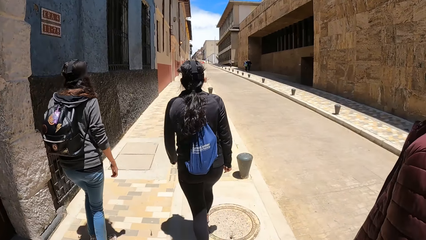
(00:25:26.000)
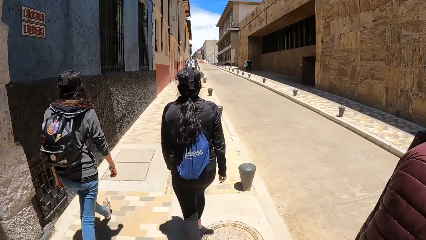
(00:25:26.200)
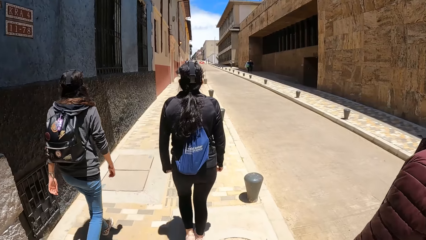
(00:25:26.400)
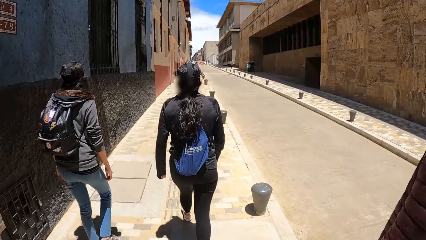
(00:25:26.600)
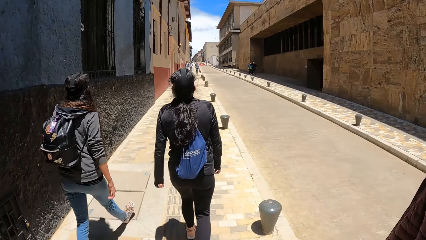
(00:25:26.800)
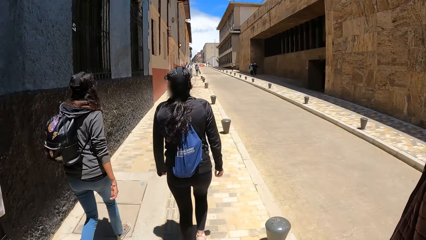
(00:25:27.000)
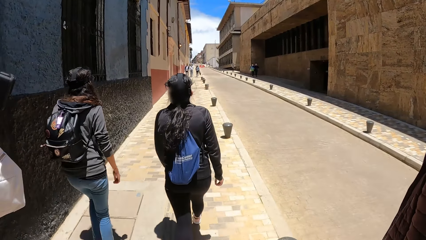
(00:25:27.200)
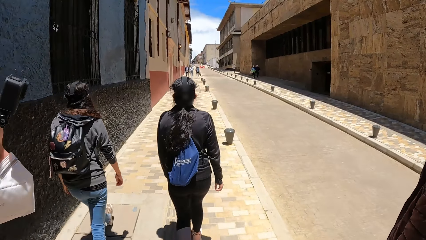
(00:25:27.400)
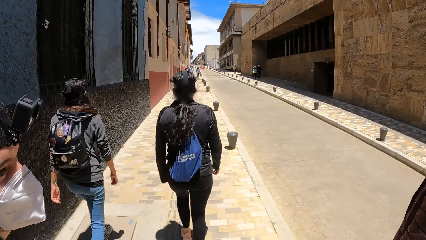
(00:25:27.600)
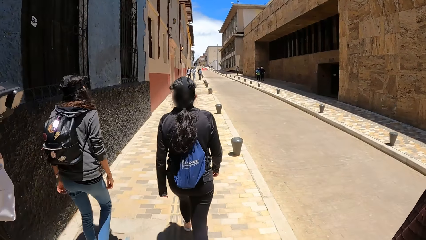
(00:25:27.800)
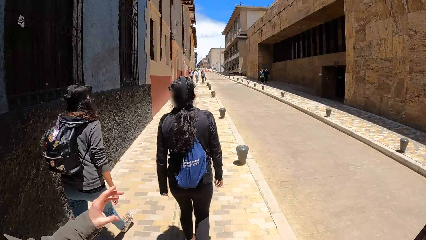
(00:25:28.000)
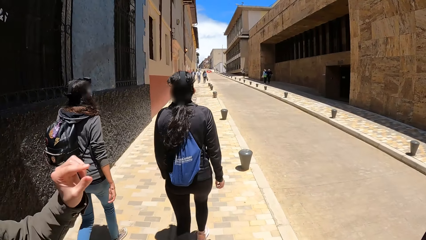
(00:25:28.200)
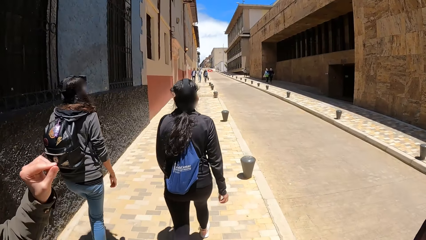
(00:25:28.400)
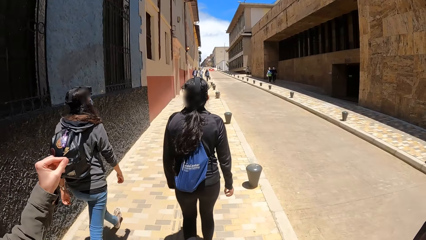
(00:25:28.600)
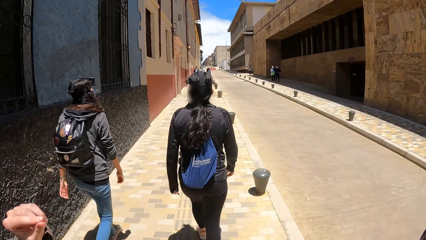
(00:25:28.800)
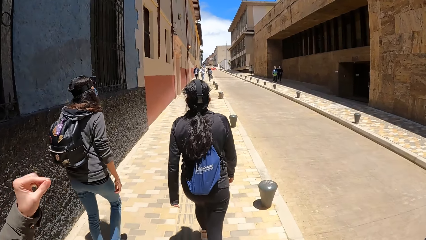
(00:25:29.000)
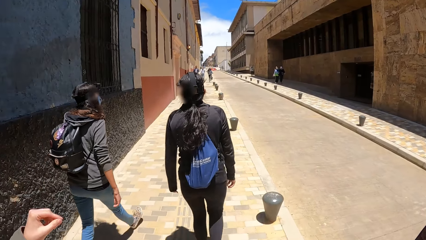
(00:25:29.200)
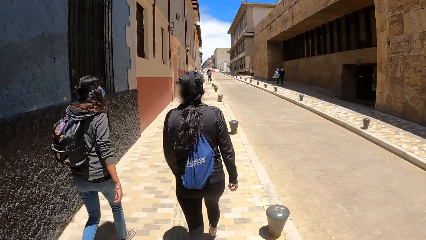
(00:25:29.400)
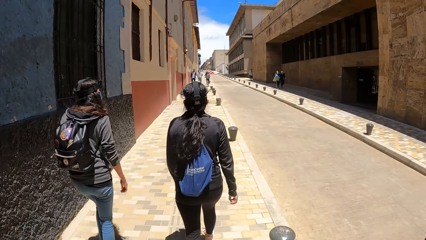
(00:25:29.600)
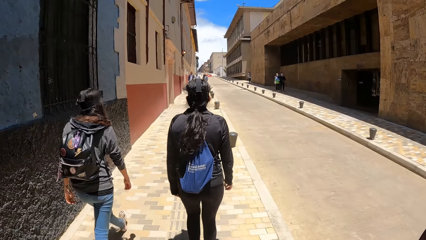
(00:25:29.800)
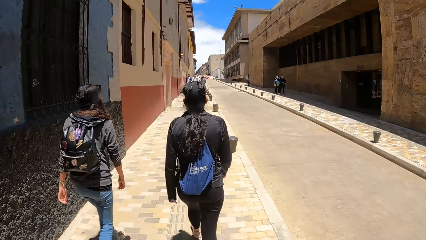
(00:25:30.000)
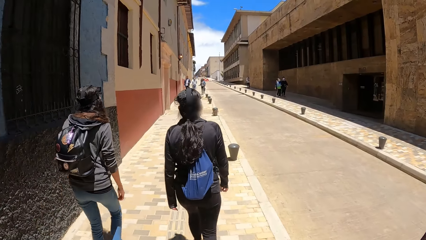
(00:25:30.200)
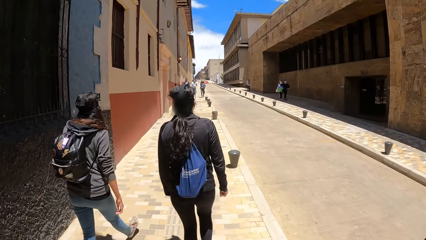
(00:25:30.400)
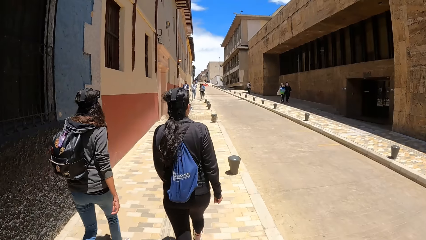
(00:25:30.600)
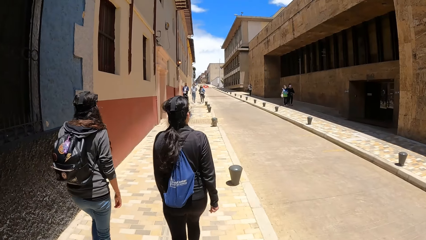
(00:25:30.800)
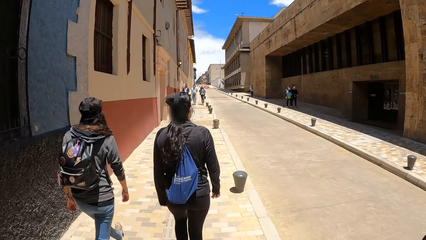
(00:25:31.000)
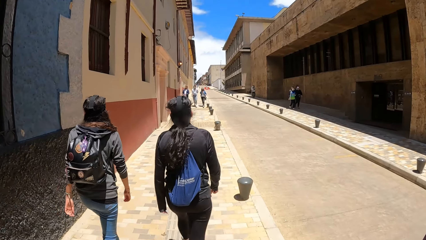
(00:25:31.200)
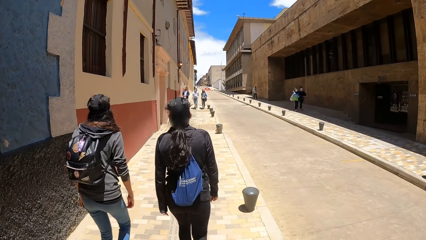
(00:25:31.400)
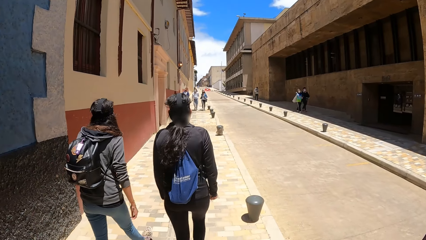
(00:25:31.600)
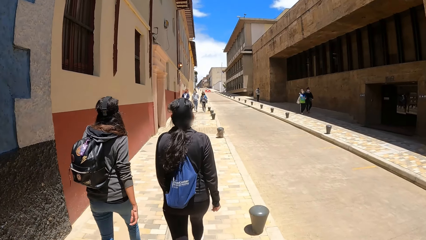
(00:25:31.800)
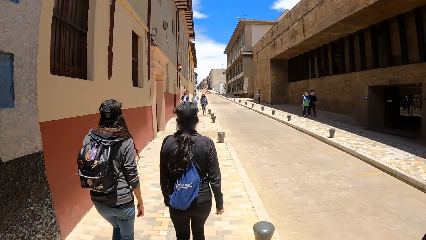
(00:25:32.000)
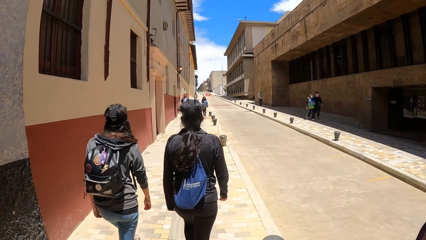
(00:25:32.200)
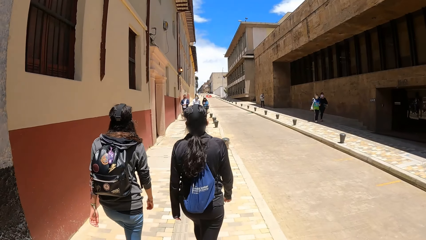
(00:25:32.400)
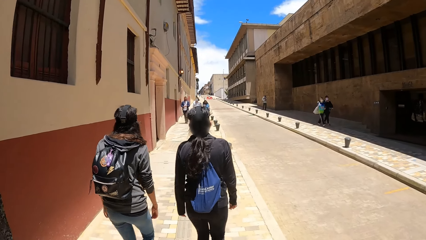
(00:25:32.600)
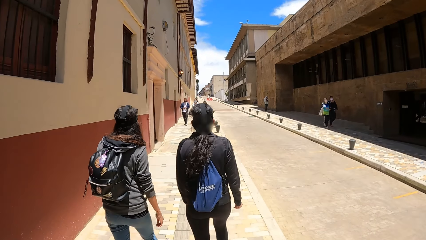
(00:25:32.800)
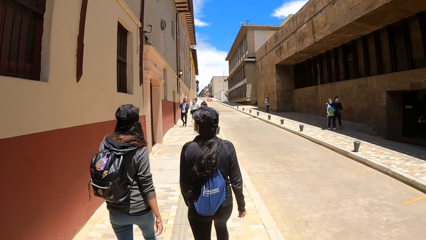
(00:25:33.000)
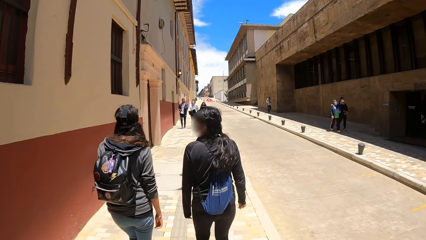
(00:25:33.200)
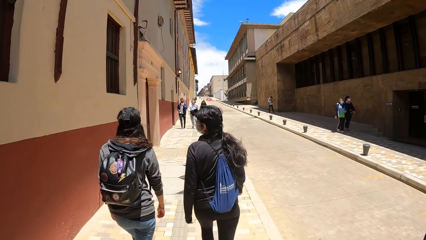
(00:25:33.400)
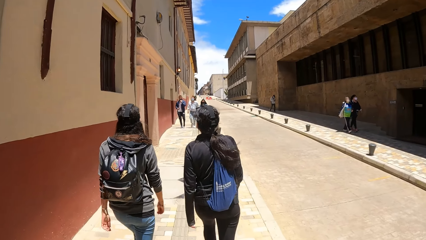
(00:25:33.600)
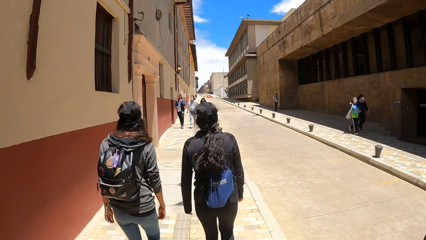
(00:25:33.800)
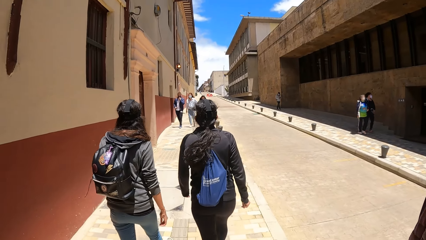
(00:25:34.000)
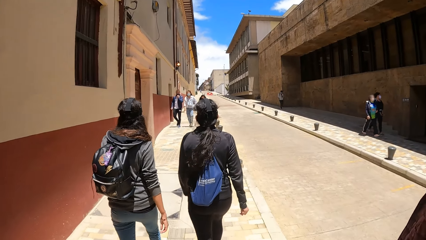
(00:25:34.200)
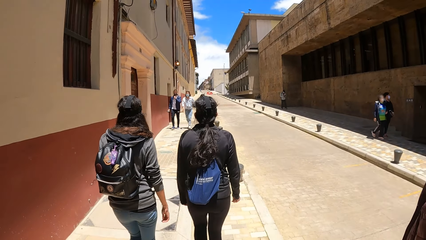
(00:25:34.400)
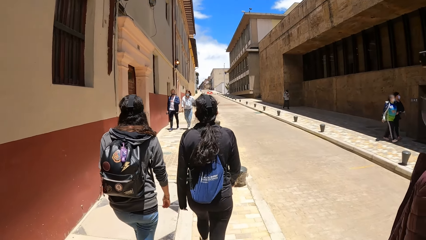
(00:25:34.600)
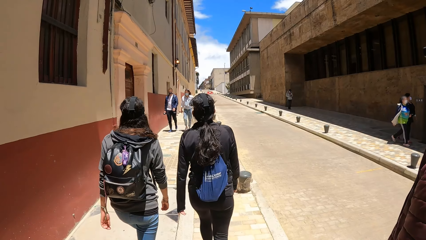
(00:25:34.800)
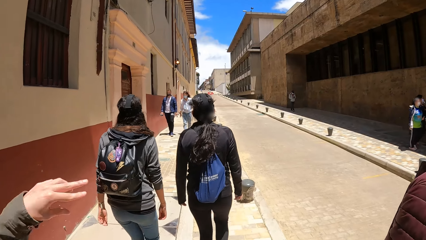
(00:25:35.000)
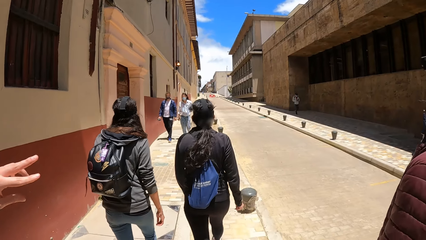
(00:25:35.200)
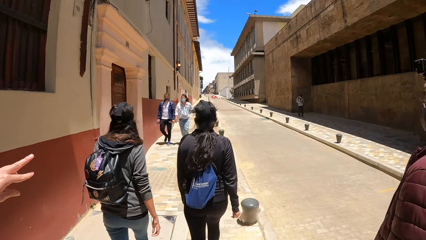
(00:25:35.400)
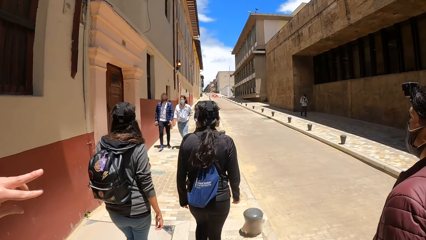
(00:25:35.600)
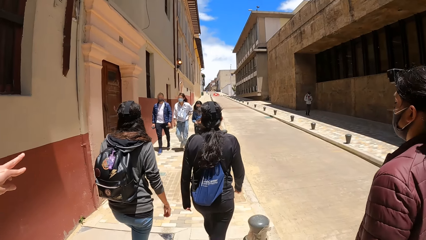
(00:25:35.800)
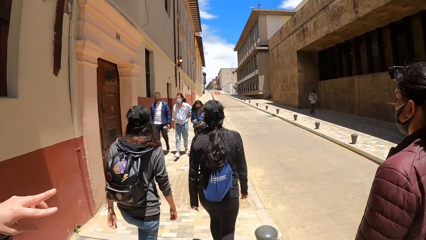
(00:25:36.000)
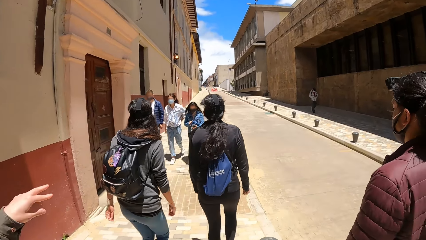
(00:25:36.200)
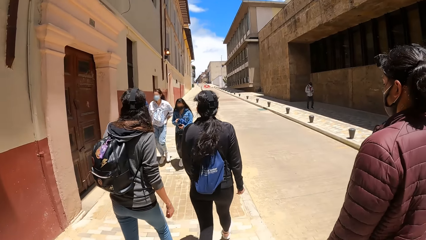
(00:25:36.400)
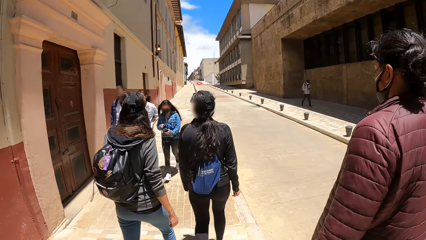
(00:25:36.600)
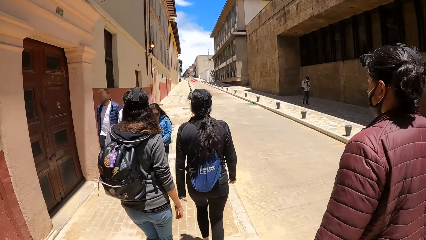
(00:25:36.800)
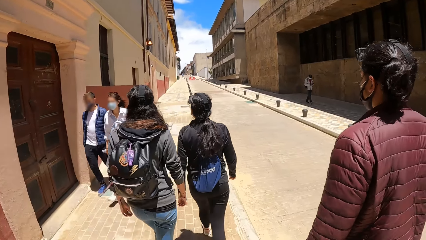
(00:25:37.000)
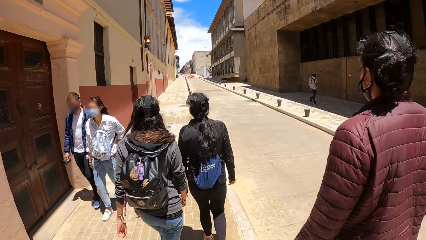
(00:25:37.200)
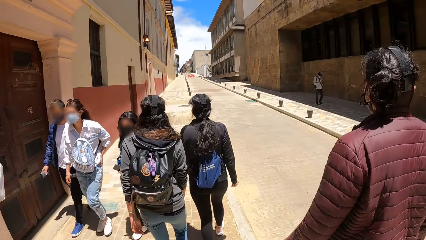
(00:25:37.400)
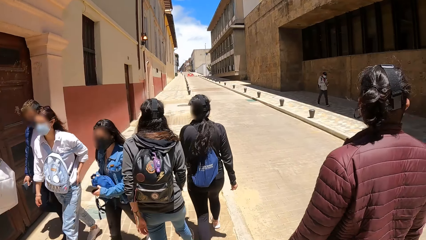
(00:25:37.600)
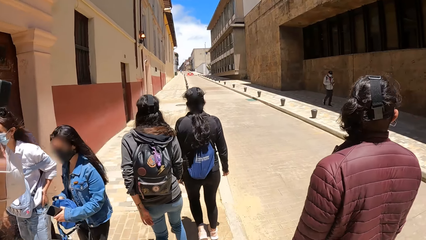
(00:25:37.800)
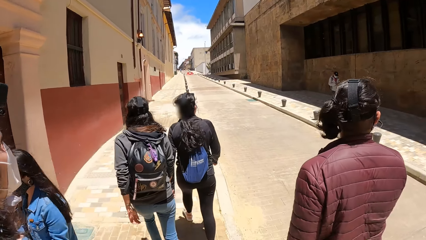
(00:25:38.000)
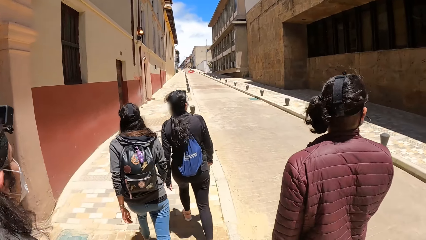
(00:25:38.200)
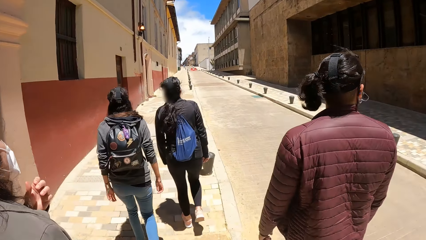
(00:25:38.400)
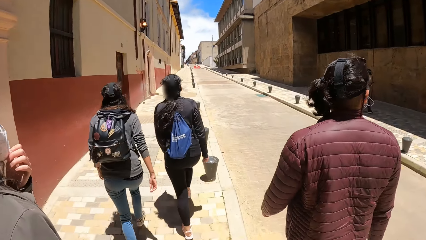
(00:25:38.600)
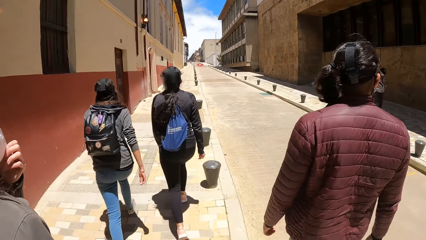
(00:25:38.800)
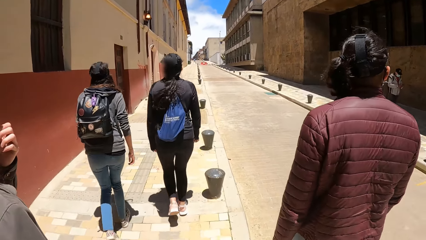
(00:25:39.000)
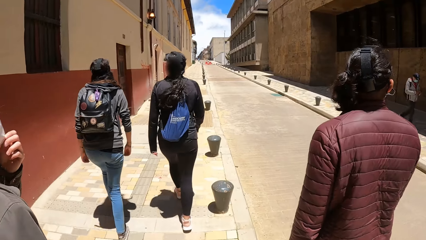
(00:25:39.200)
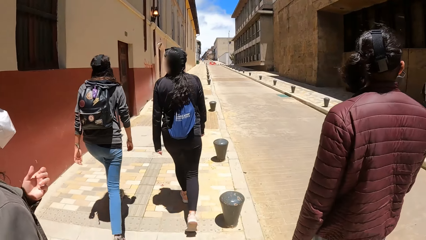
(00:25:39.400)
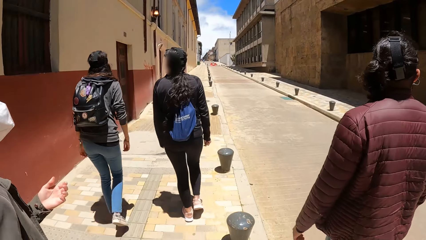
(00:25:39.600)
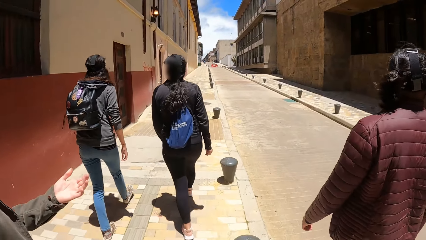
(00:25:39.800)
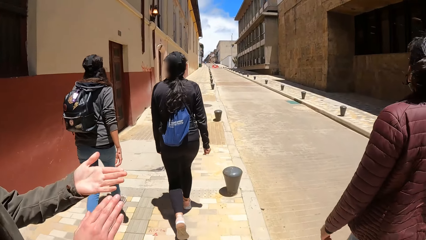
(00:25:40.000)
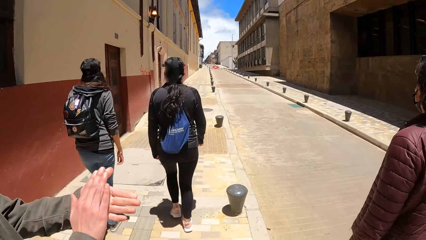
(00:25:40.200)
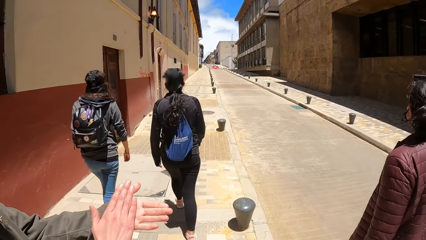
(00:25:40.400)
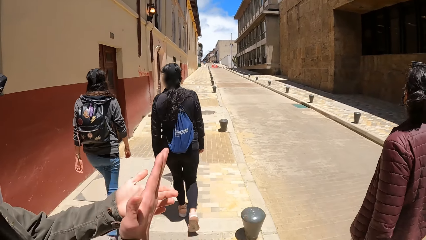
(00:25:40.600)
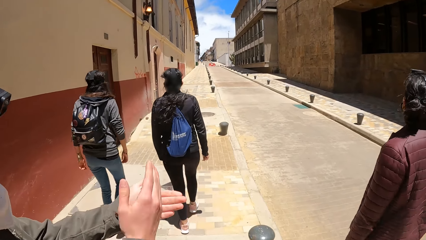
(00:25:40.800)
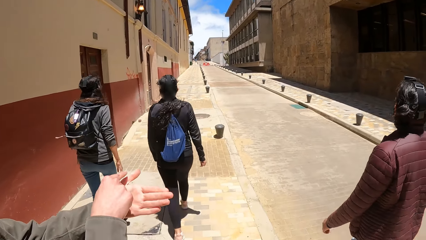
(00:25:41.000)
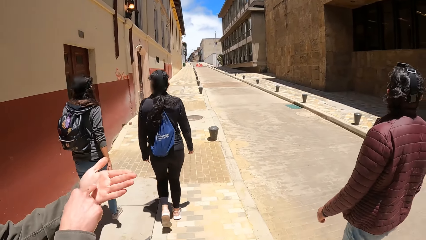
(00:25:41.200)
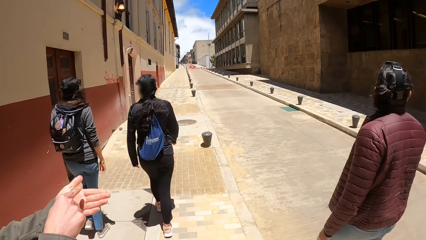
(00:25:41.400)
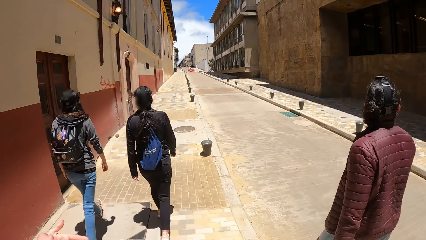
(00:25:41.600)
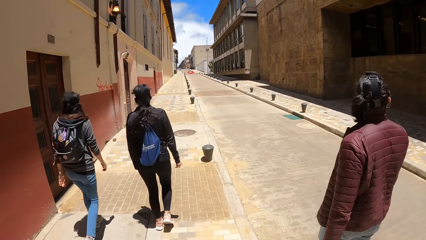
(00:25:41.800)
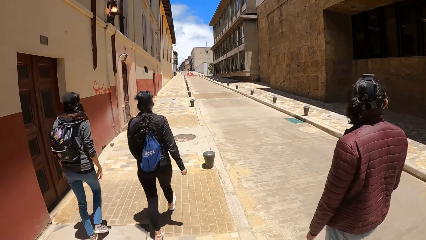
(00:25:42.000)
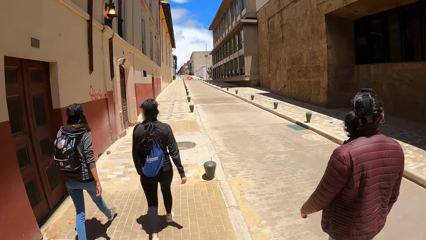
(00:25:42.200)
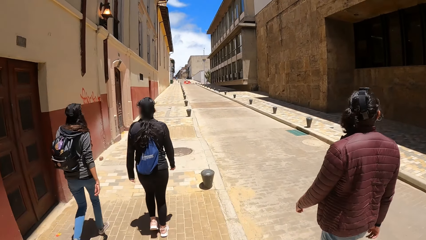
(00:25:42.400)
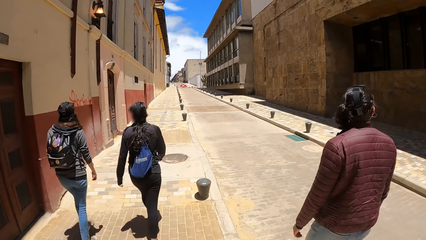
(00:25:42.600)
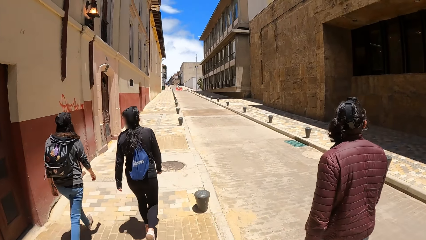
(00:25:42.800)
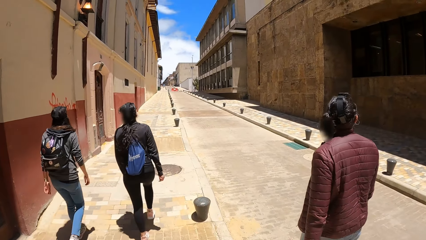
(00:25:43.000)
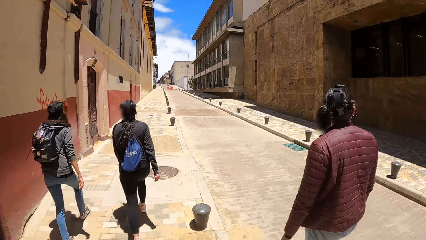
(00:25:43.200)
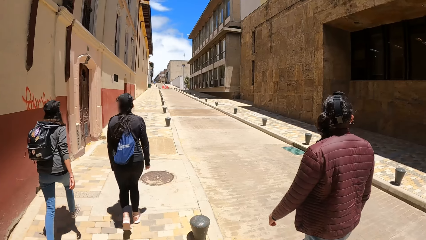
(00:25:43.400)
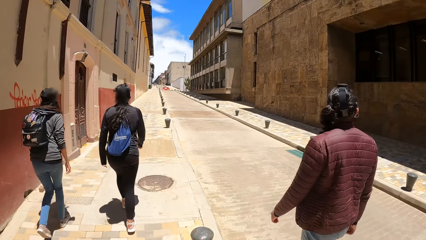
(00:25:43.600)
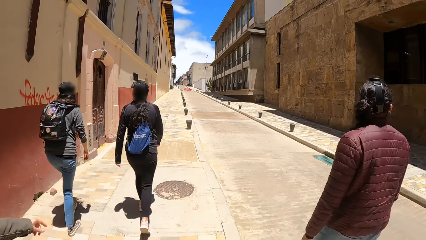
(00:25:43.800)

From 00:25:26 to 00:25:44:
A man moves a hand. The camera wearer walks on the road. The man moves a hand. The camera wearer walks on the road. Another man walks past the camera wearer. A woman walks past the camera wearer. Another woman walks past the camera wearer. Another man walks past the camera wearer. The first man moves hands. The camera wearer walks on the road.
